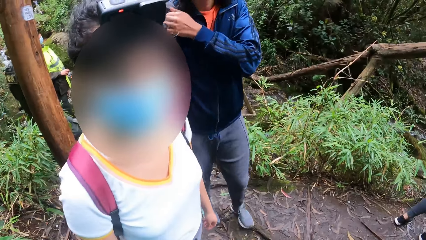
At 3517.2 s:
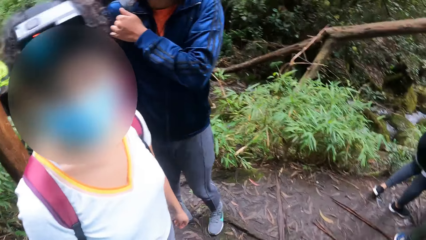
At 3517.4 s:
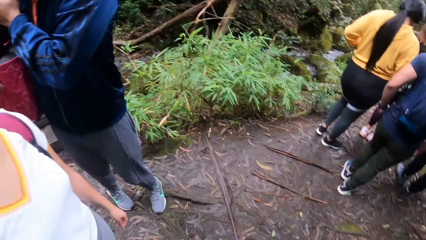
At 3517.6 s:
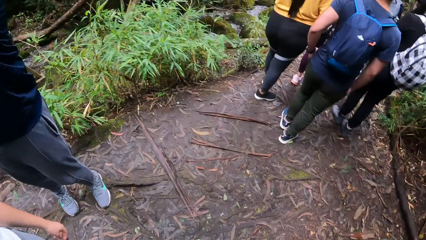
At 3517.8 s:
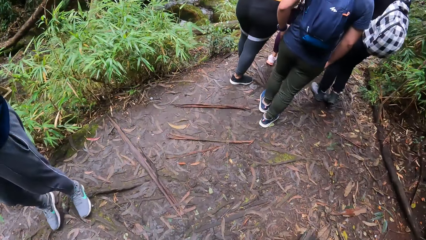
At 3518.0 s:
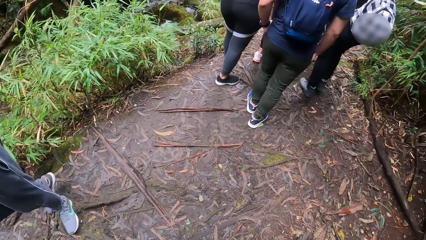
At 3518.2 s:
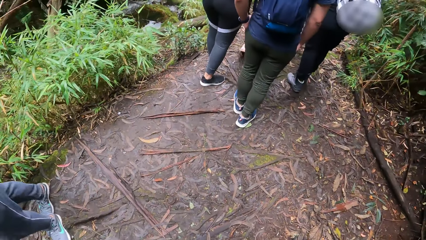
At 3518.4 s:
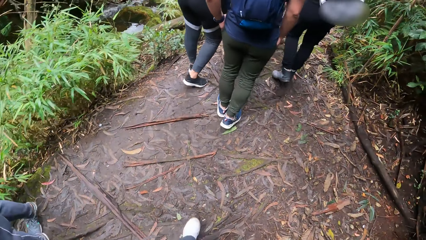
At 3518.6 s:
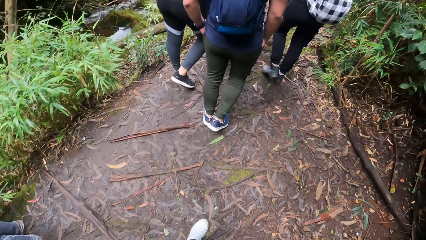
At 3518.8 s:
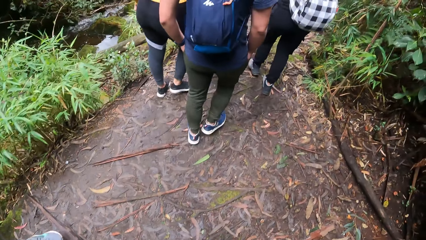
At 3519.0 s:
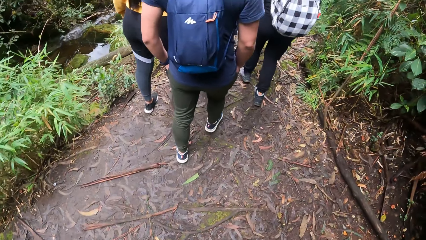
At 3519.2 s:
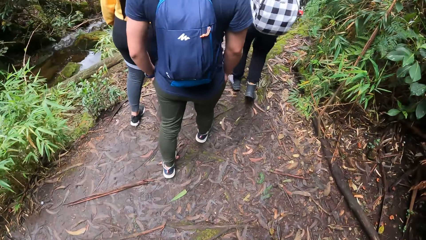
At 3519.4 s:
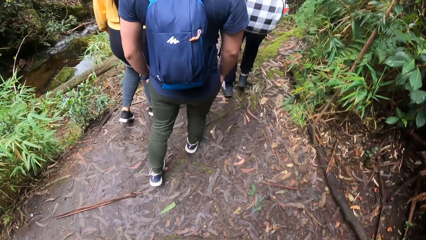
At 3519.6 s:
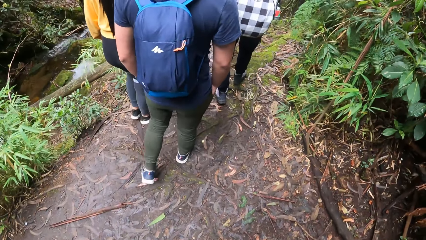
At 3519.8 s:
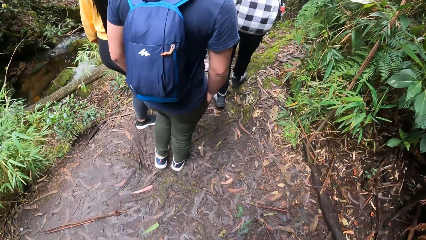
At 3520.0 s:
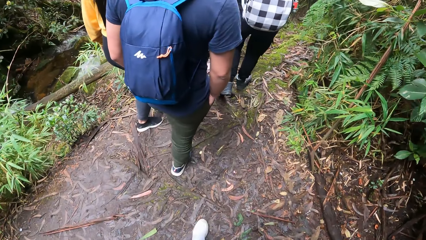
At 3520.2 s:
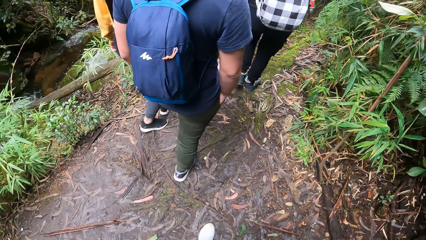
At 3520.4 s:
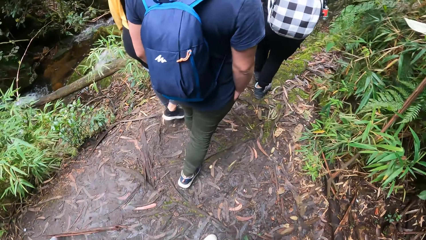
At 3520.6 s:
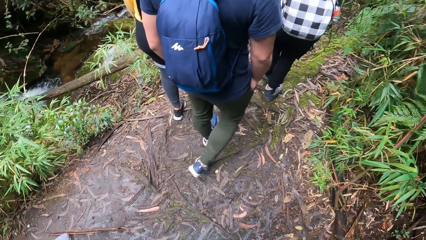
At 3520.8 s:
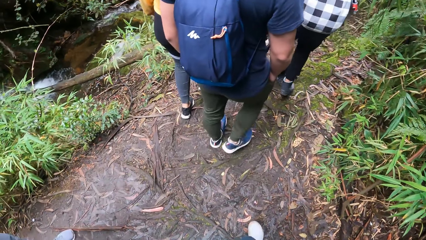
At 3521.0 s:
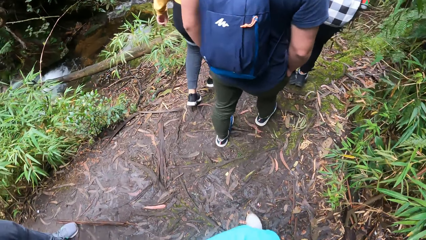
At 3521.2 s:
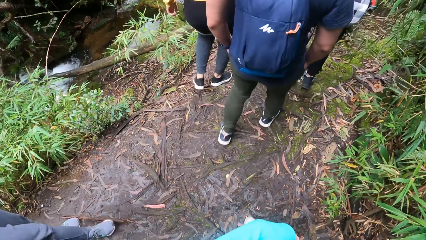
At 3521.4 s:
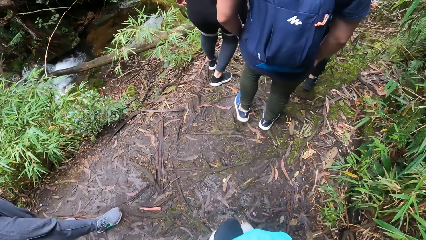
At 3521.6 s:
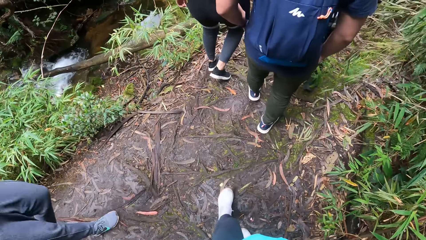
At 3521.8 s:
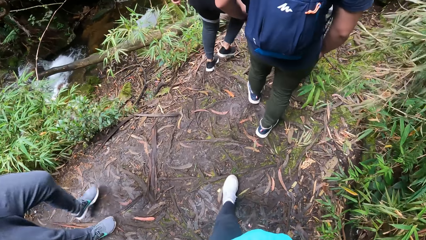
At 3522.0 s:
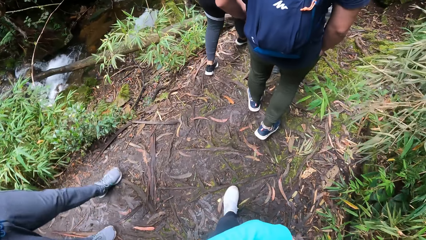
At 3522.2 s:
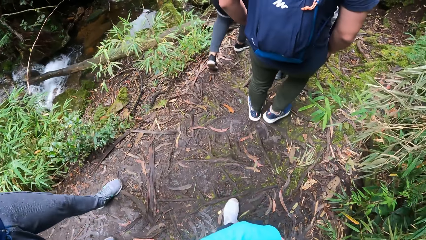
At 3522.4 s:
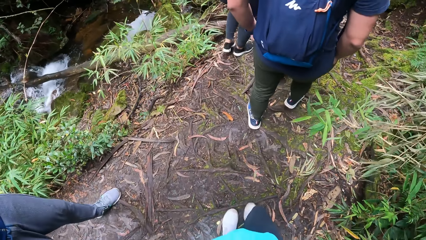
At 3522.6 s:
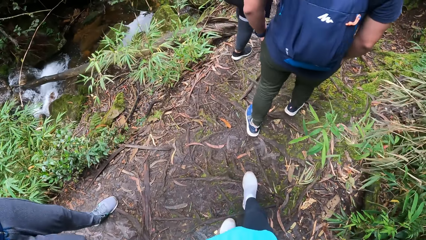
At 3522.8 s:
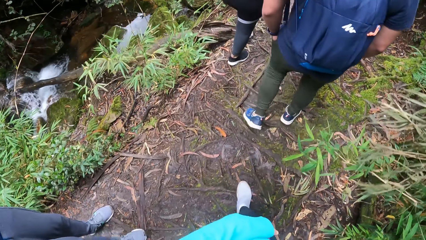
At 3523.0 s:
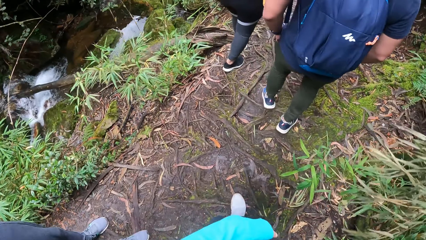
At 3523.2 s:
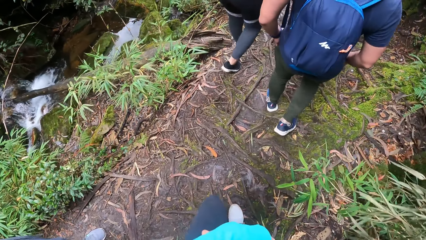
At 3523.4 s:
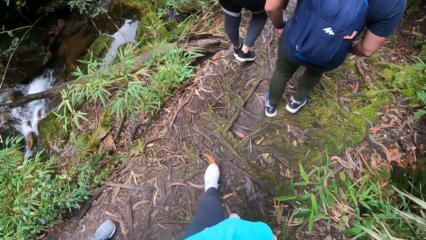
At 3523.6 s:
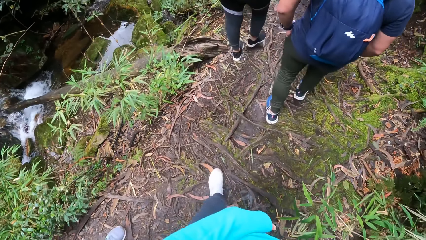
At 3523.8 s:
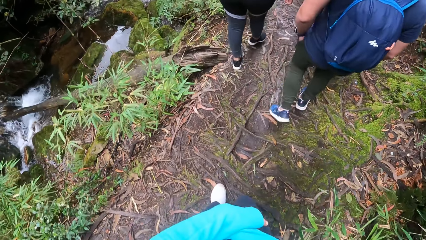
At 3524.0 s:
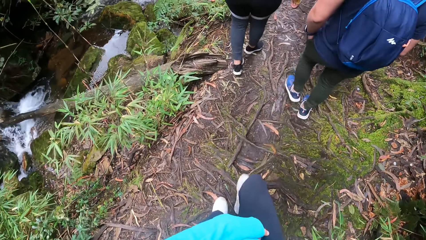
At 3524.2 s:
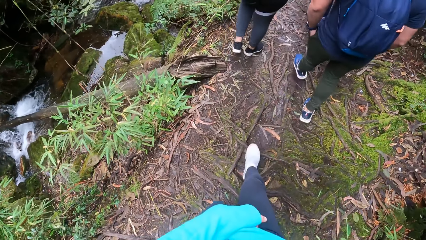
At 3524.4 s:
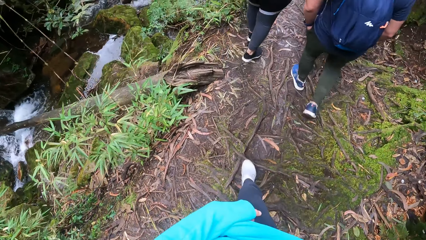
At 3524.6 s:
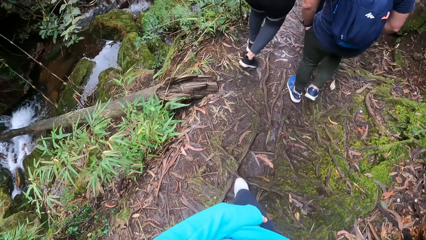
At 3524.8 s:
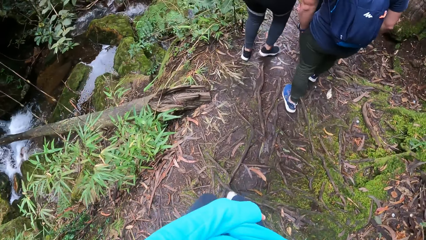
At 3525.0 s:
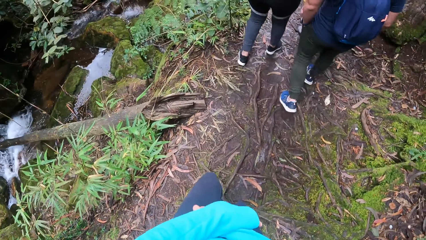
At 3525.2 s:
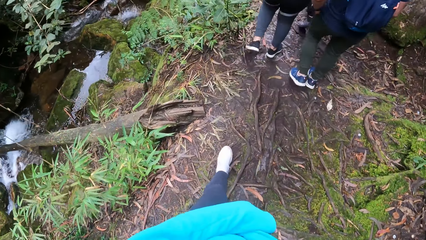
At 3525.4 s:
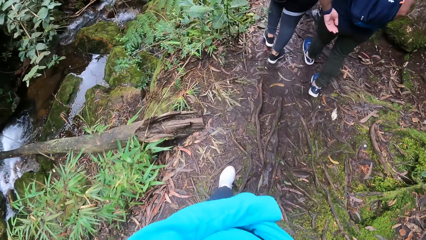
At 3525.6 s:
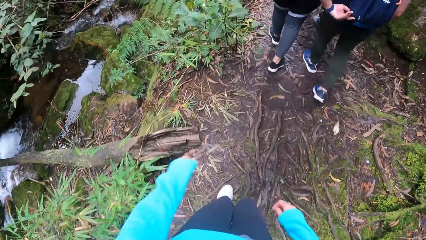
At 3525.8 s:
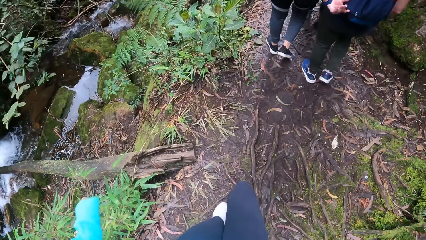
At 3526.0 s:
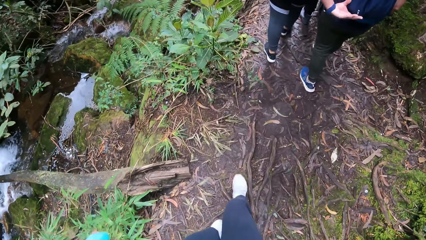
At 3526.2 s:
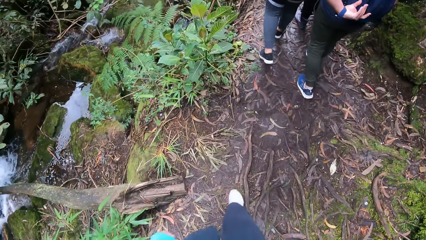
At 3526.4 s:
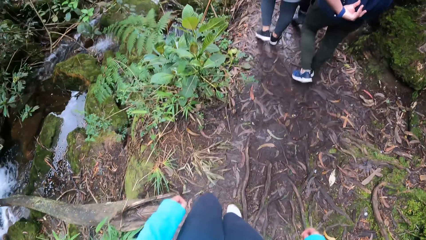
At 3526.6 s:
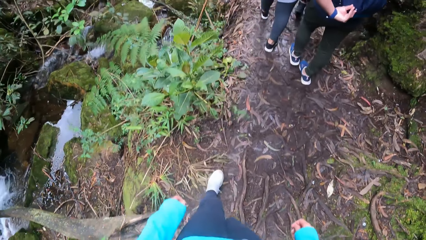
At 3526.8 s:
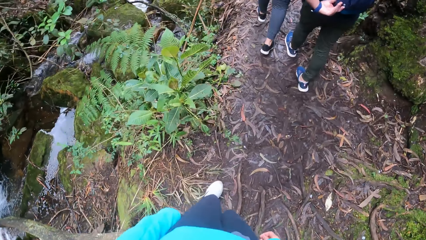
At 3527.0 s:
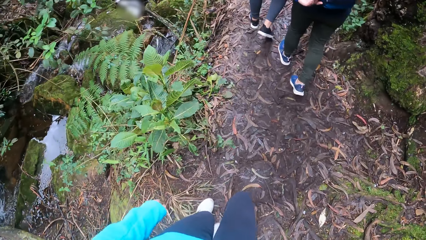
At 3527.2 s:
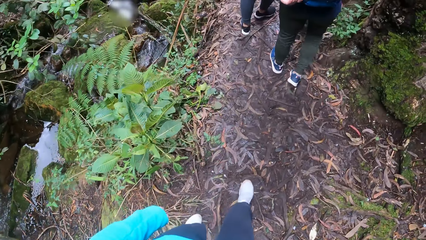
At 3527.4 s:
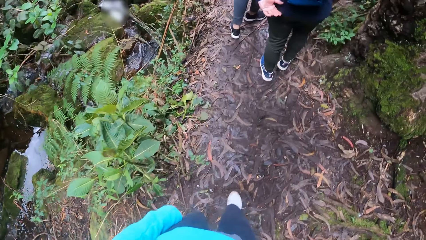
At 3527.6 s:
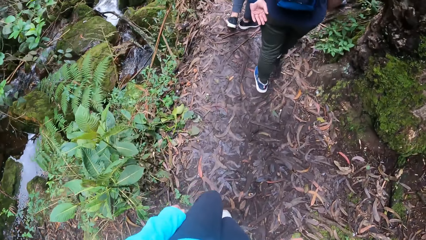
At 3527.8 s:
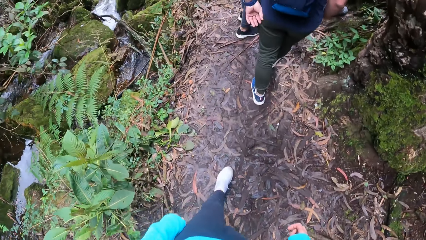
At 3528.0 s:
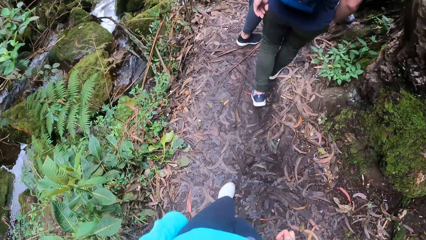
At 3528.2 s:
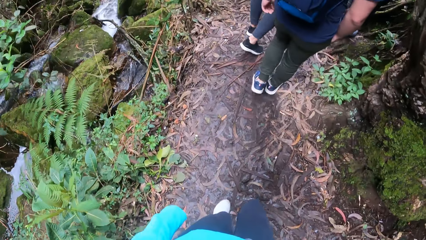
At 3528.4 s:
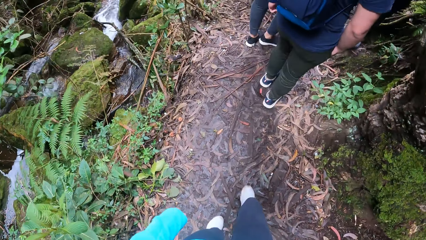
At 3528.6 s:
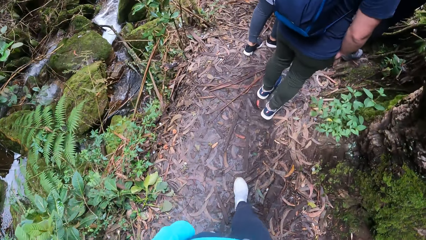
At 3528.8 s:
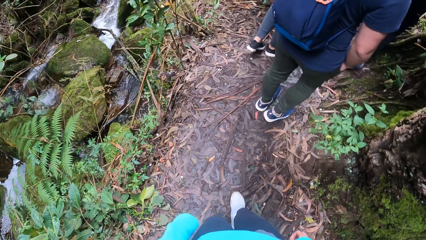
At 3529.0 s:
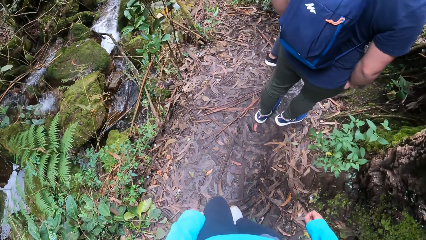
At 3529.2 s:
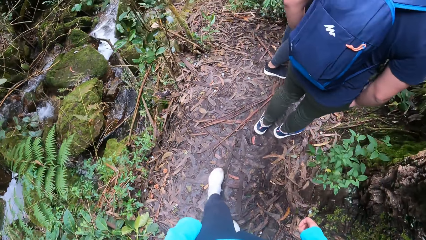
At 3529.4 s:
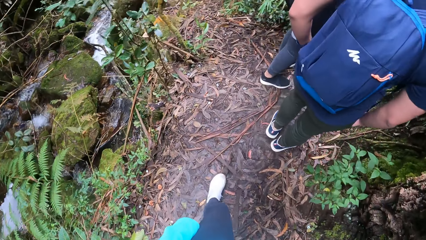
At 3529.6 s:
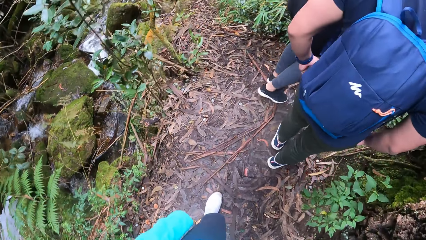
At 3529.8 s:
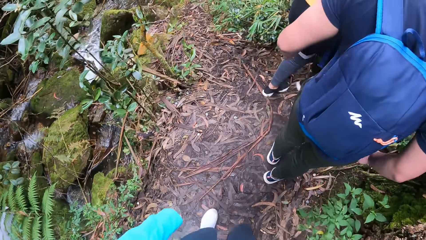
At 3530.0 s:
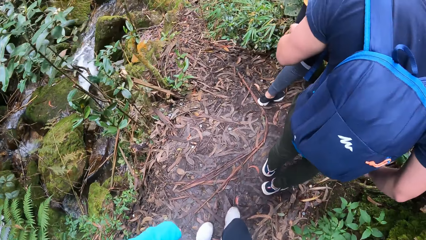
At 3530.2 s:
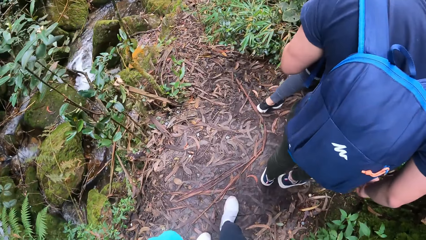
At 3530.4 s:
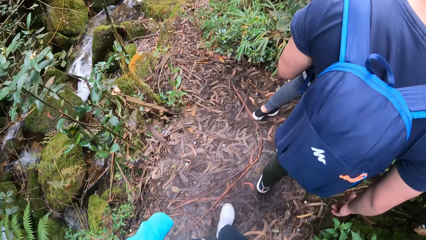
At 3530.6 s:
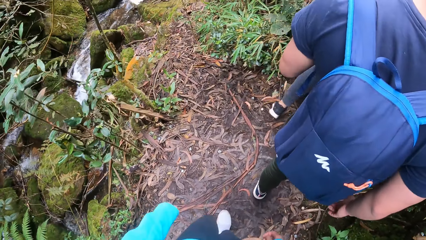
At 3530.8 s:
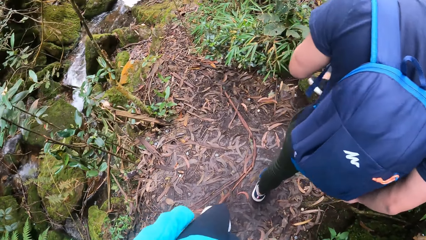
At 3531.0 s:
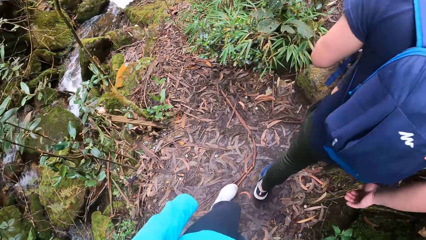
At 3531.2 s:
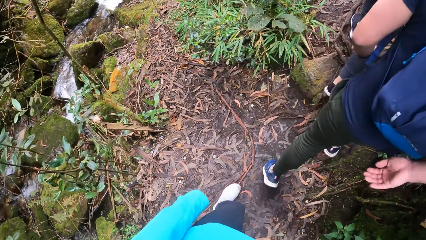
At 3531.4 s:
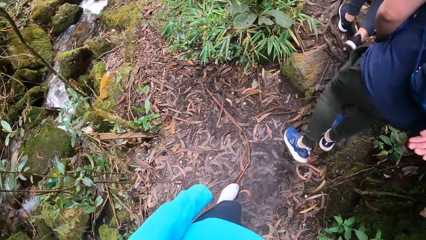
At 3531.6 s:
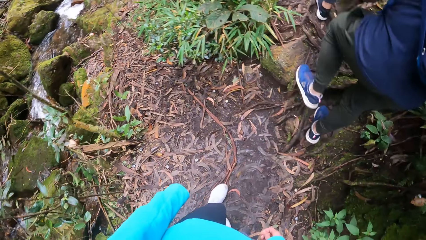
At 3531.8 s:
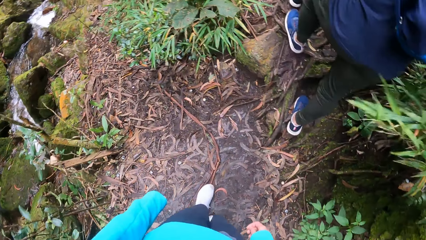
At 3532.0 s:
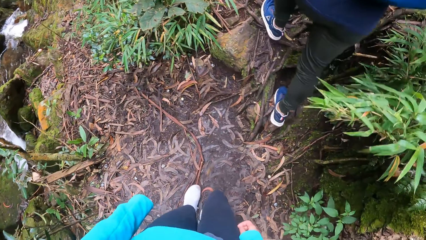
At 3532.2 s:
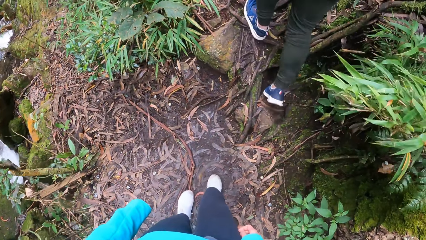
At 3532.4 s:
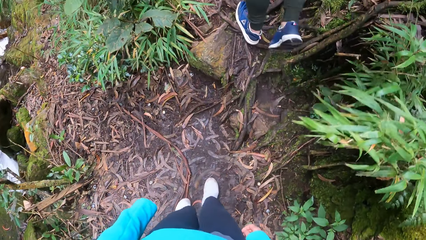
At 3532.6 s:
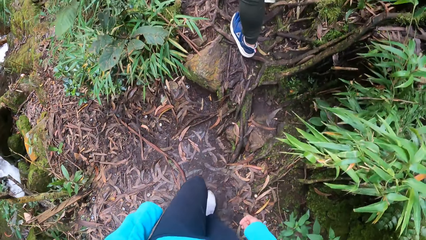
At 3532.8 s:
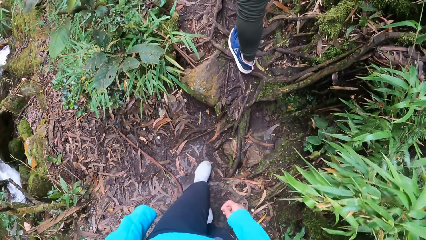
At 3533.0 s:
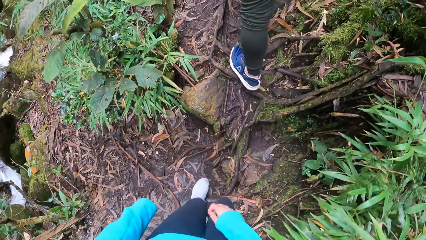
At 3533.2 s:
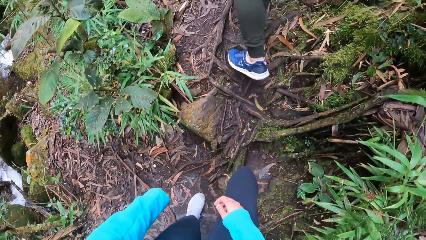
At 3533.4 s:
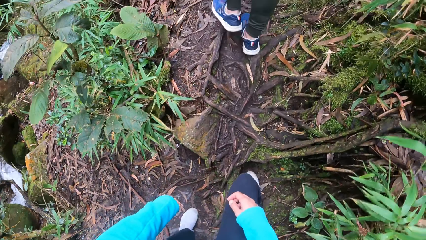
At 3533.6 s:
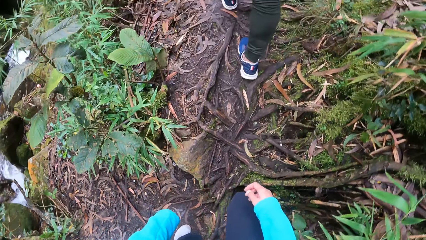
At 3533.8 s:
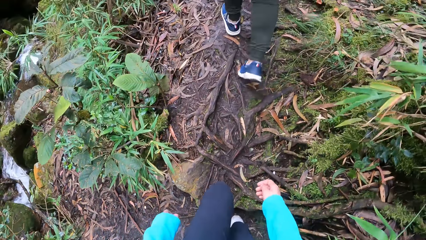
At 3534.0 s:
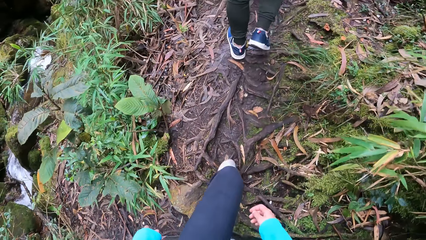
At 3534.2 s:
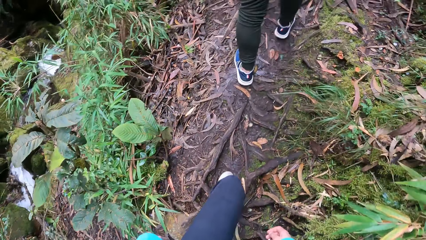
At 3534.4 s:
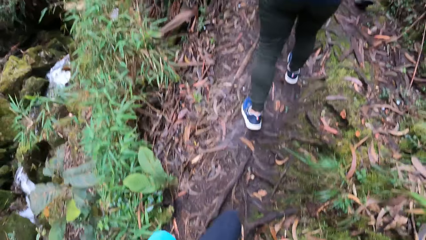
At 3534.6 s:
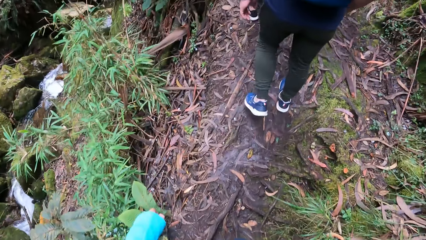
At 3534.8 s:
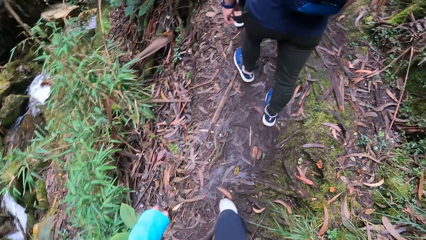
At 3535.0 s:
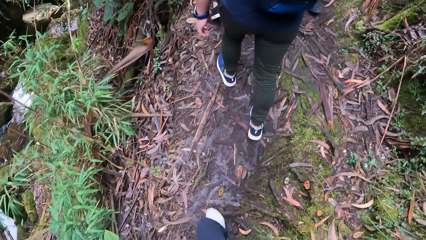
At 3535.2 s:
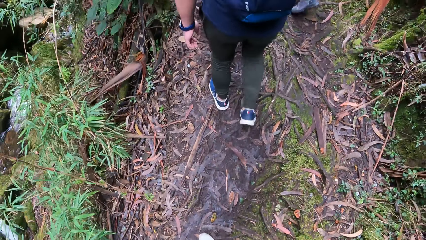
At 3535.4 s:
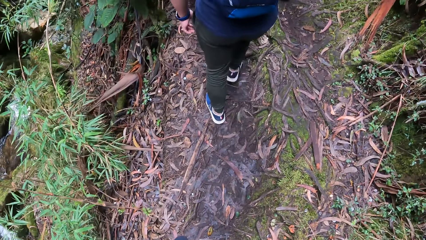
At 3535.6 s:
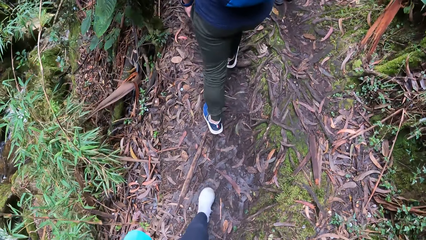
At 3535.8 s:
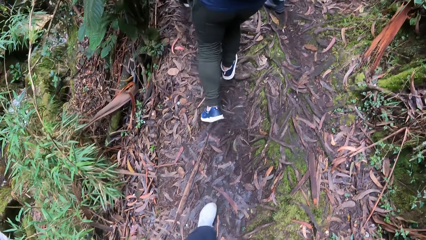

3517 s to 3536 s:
The camera wearer interacts with a person. They walk on the mountain with a woman. They fold both hands and look at the legs. A man adjusts the zip of his bag with his left hand. The camera wearer looks at the ground. They look at the river. They look at the backpack of another person. They climb.
